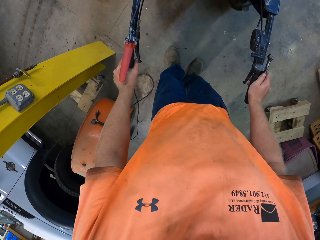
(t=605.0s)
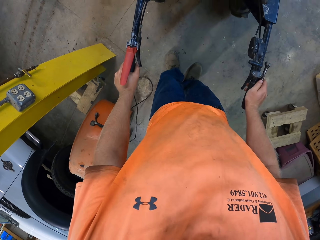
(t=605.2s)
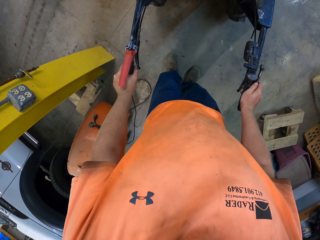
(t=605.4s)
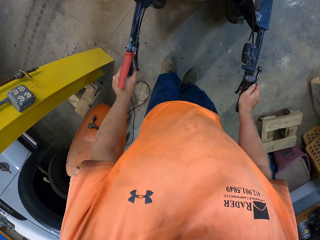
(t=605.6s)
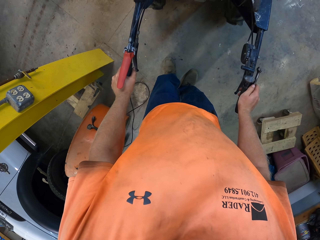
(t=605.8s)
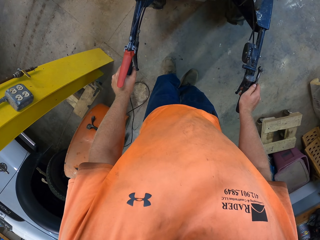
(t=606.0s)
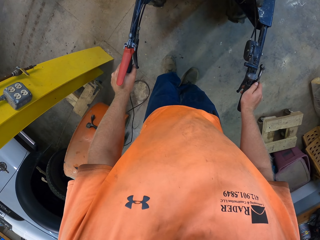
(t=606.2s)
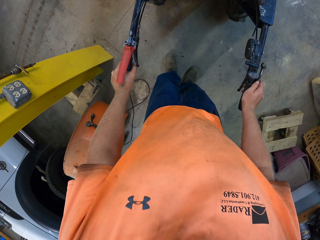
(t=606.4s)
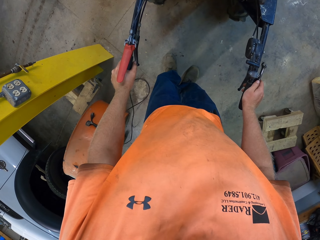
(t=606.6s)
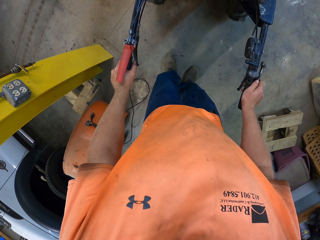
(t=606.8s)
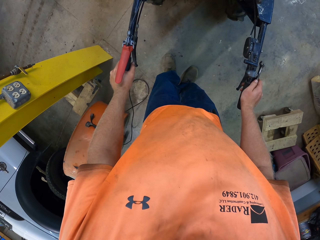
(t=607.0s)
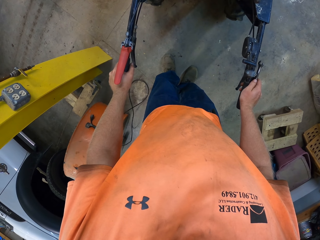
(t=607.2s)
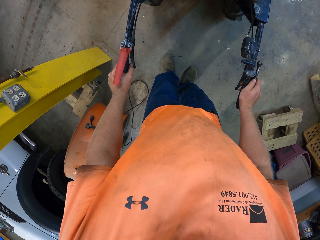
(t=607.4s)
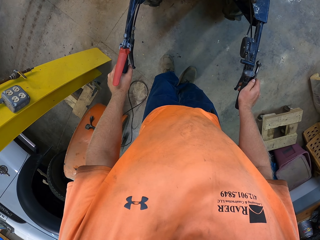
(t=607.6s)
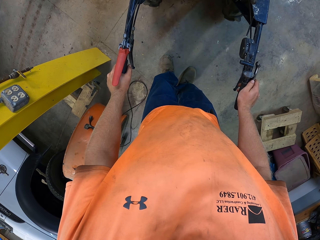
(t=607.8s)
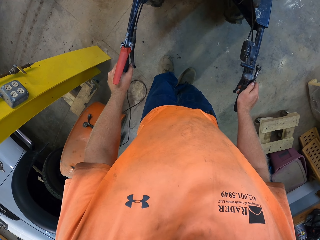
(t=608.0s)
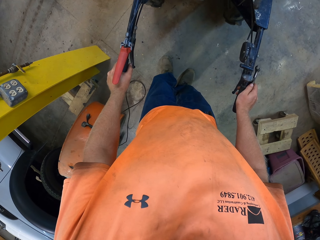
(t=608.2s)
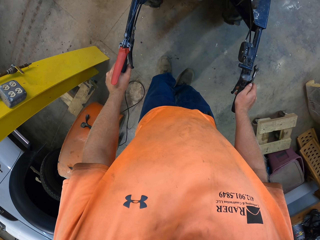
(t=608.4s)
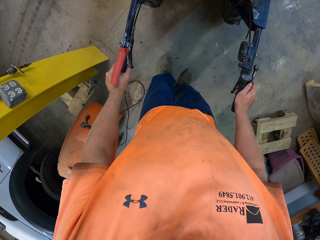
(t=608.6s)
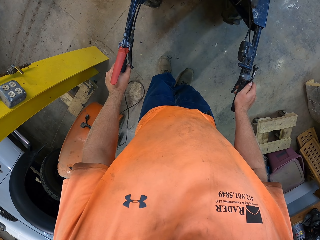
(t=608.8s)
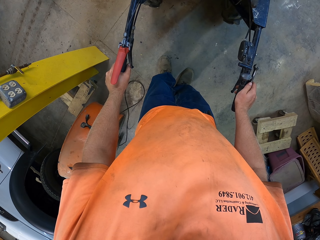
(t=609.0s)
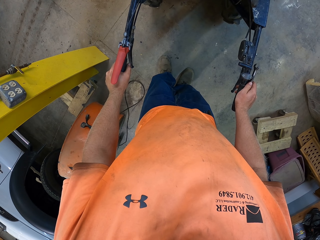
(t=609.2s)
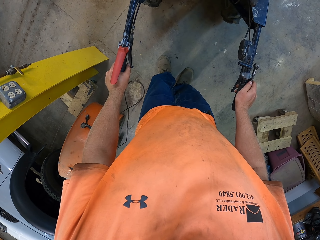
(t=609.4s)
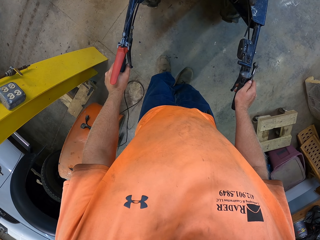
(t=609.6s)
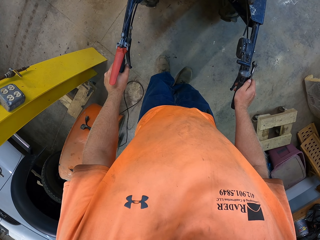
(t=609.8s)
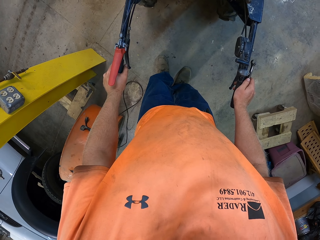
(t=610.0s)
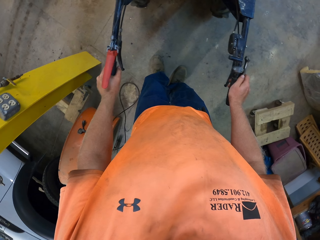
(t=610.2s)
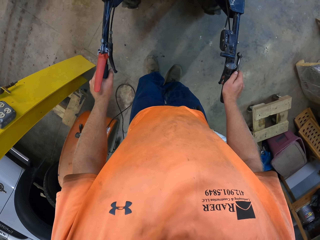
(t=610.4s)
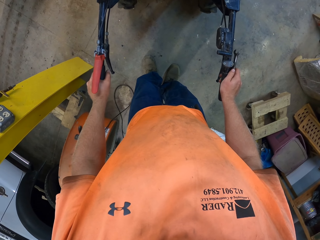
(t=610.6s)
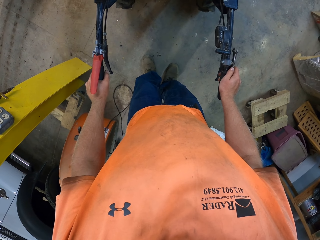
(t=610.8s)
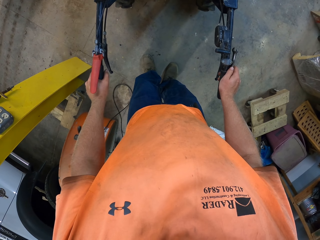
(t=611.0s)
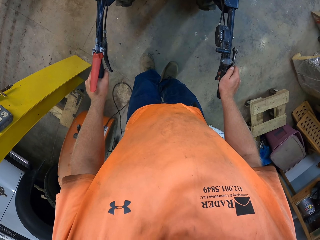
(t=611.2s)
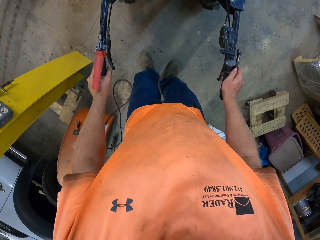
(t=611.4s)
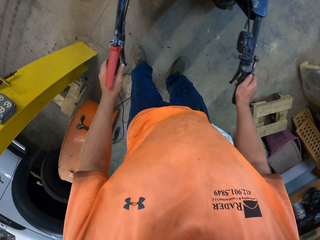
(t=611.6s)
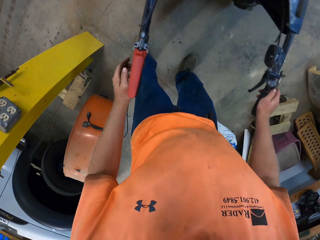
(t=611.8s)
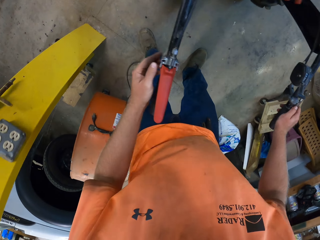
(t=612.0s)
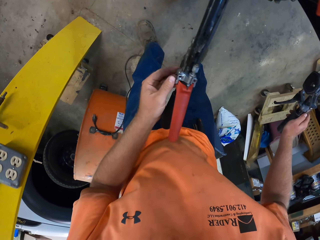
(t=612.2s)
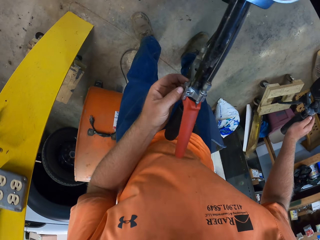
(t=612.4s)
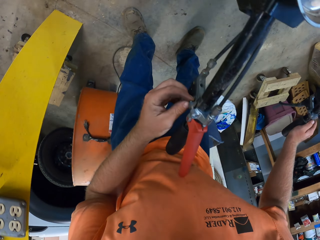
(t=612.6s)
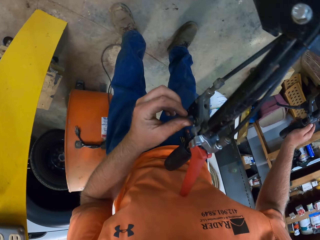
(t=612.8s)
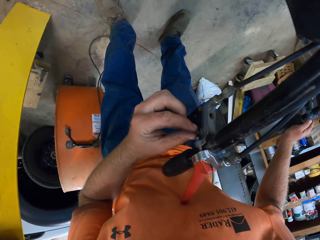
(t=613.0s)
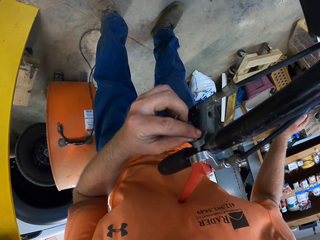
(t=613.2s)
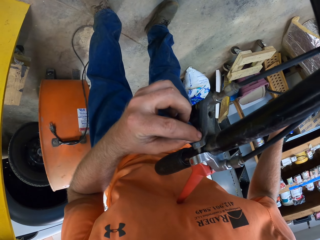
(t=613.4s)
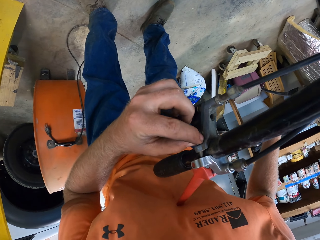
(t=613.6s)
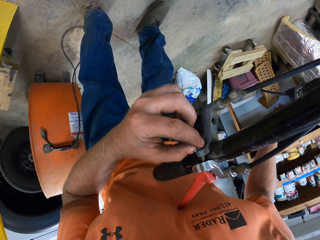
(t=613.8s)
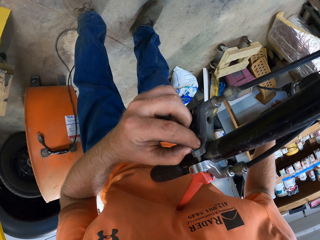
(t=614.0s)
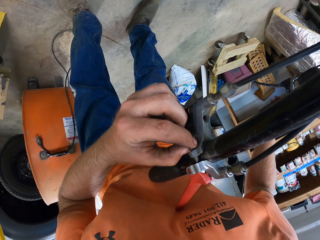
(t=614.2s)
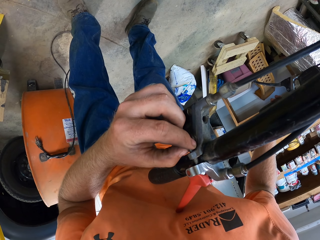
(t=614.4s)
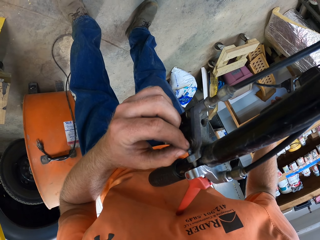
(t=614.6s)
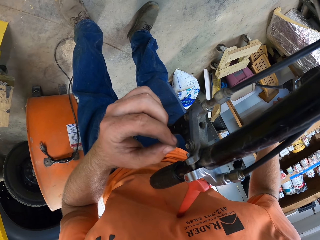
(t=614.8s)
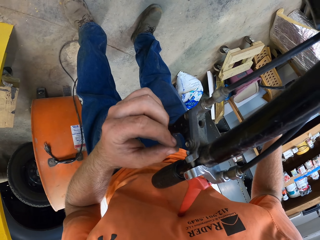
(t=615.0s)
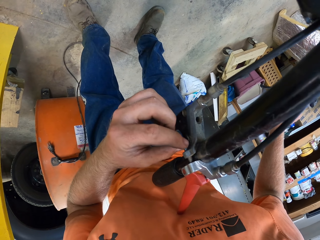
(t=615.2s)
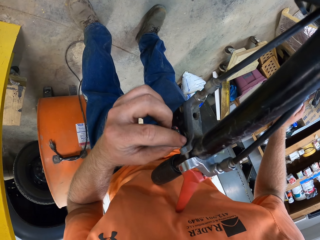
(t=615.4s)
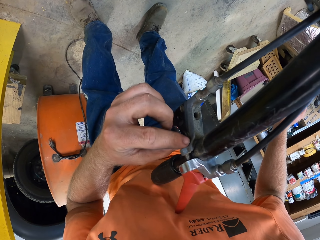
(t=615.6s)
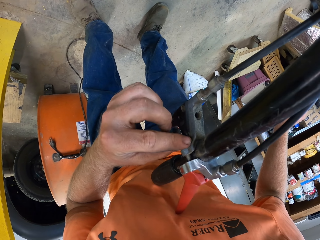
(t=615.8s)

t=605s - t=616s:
The camera wearer touches the bolt on the handle of the lawn mower with his left hand. He adjusts a nut.

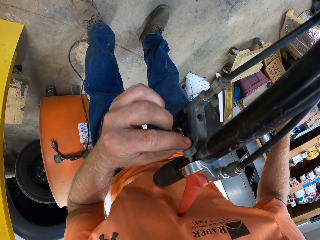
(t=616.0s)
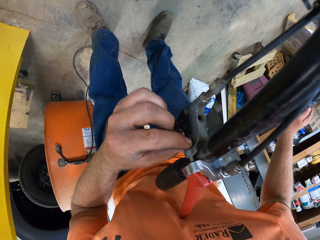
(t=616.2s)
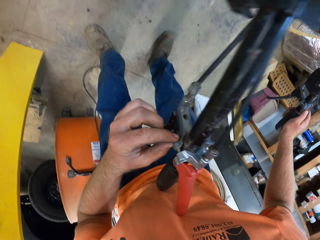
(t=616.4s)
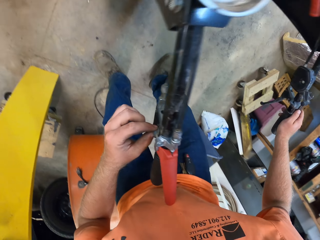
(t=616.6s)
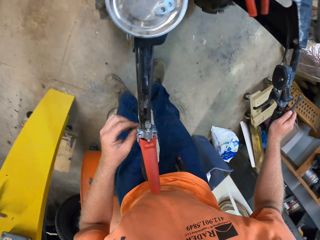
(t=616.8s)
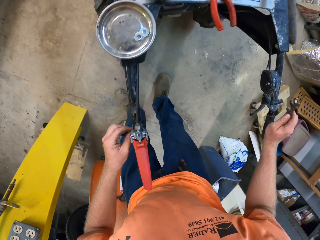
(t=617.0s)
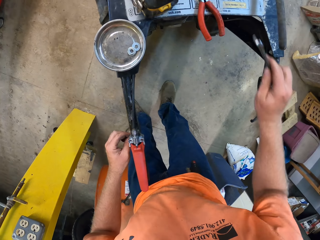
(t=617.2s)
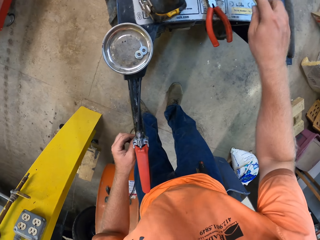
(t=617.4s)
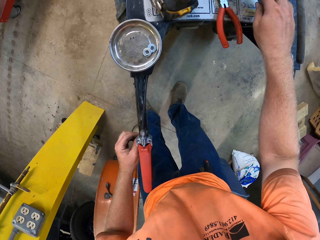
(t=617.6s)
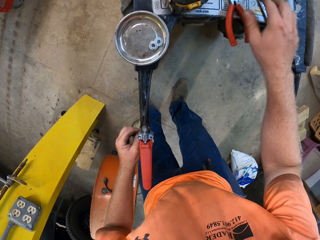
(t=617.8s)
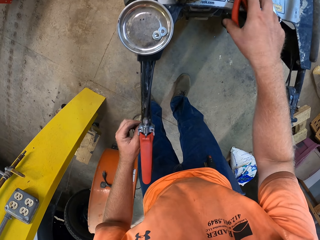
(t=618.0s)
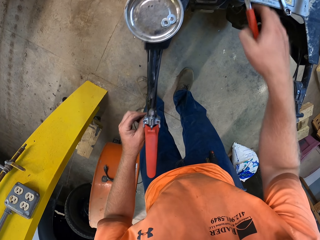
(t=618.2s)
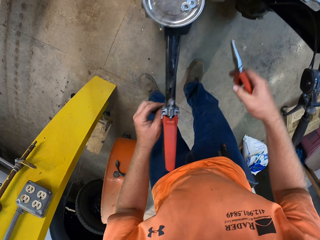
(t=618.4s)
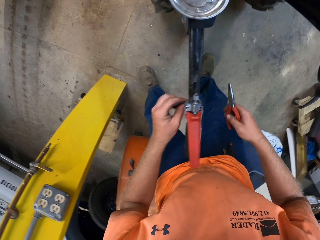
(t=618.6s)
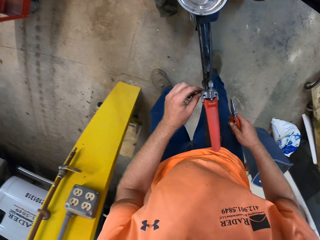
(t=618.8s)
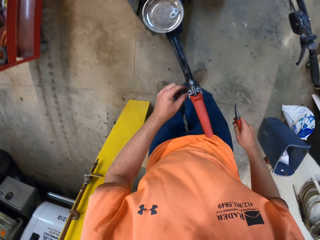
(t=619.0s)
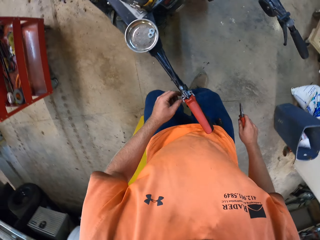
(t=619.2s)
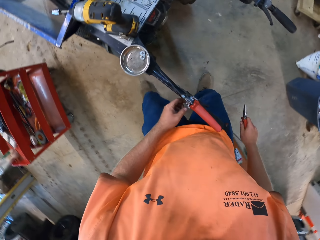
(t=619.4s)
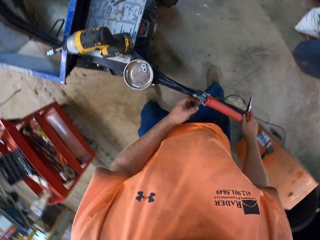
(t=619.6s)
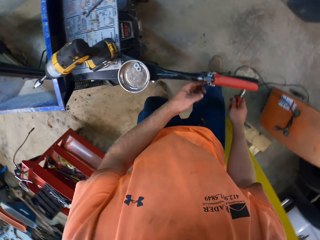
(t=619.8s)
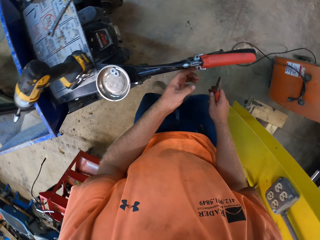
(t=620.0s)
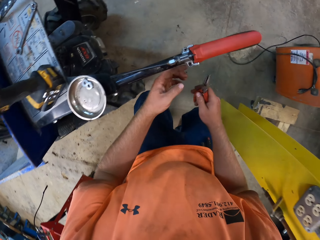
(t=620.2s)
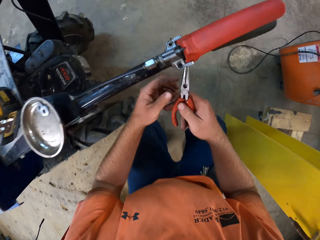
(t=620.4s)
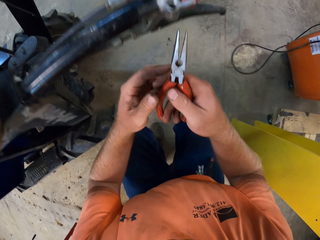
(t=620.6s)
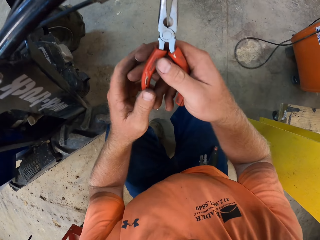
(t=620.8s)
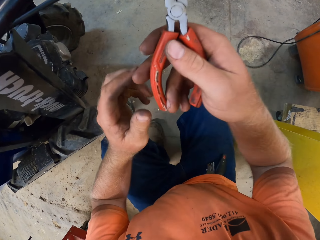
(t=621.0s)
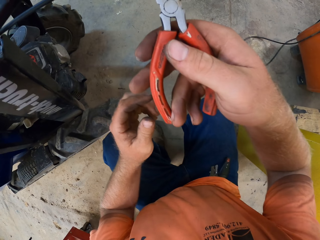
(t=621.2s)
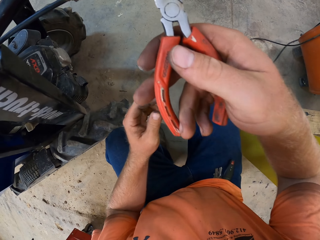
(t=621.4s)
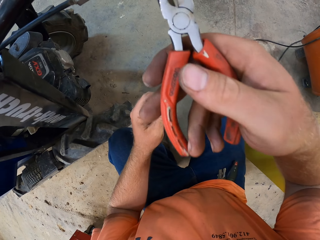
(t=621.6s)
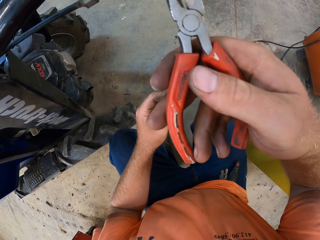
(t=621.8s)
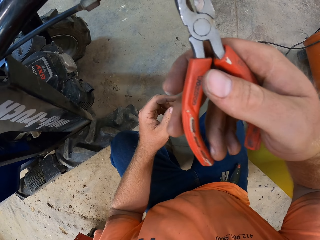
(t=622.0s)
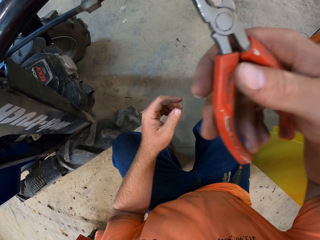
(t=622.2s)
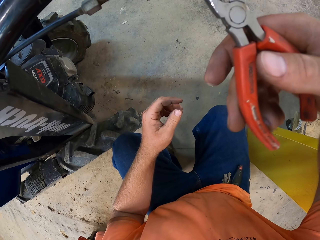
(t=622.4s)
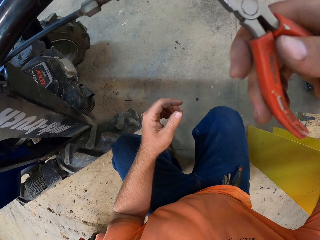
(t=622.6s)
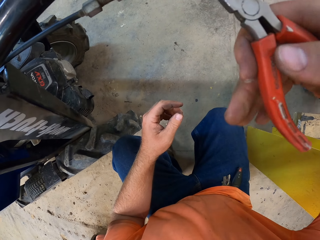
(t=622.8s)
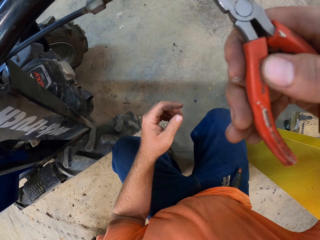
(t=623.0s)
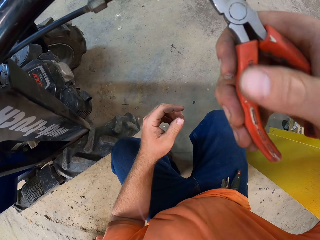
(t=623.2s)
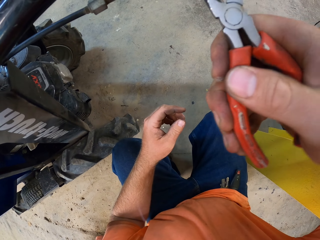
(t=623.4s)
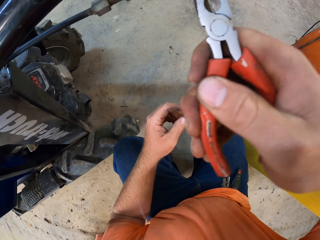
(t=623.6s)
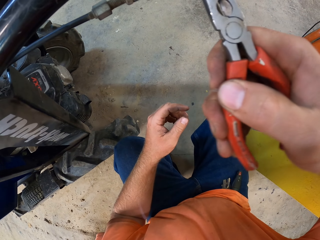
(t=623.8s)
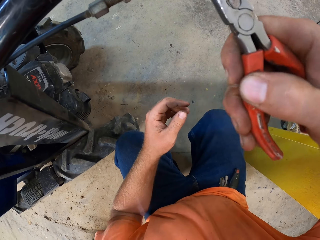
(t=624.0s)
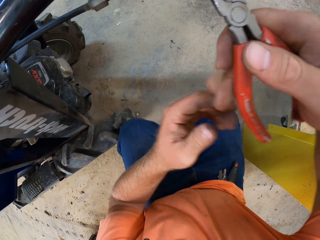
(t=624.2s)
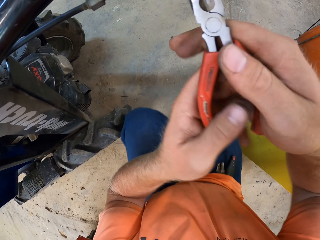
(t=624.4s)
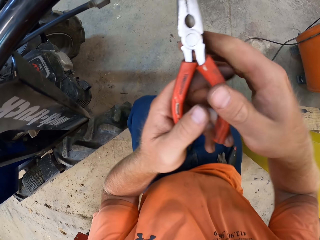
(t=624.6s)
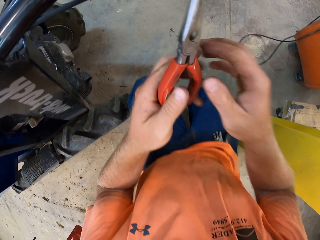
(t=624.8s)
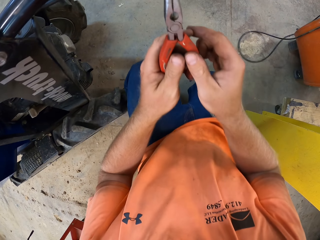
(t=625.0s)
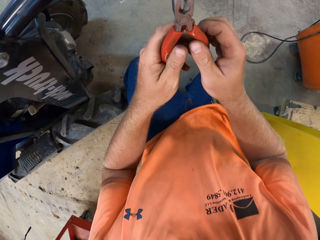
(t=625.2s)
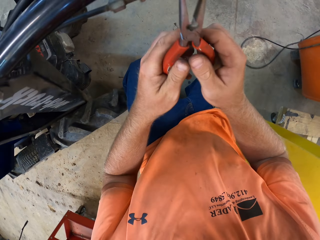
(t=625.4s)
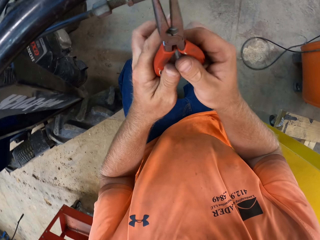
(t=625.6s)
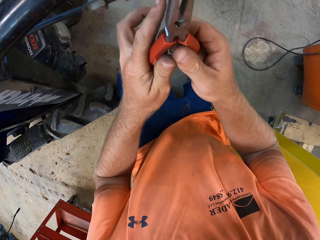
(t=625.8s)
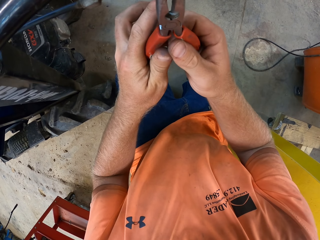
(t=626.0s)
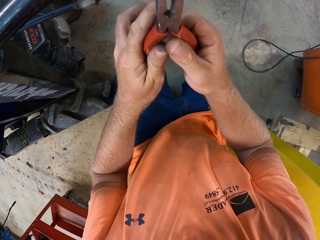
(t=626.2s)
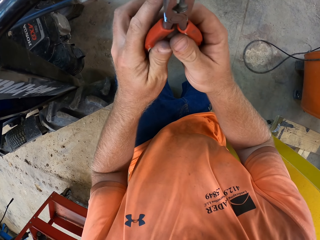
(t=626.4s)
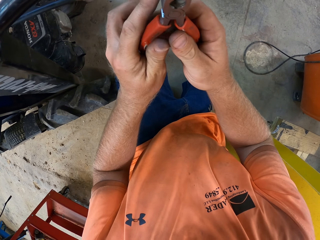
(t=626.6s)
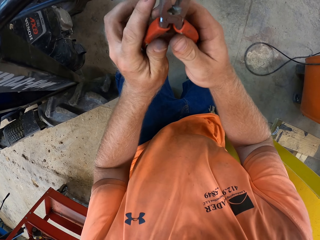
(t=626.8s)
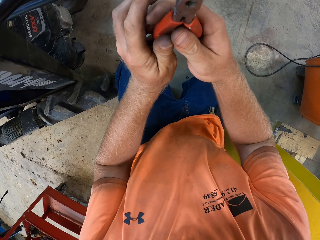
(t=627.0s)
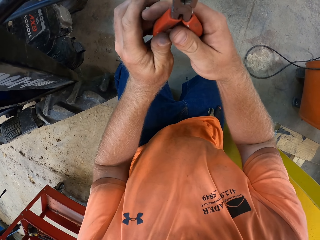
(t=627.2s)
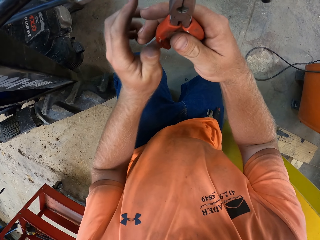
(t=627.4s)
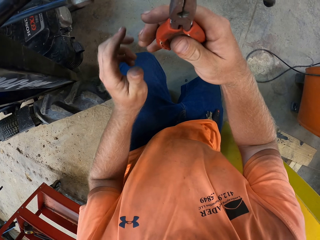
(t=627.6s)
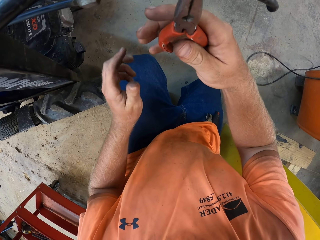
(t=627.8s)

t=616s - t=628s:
The camera wearer drops the spanner on the lawn mower beside the pliers with his right hand. He picks up a plier from the lawn mower with his right hand. He squats down. He screws the bolt on the handle of the lawn mower with the plier in his right hand. He adjusts the nut. He holds the plier with both hands.
